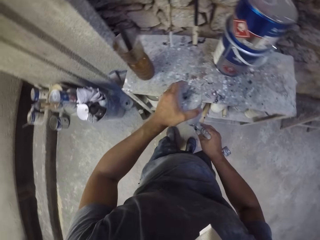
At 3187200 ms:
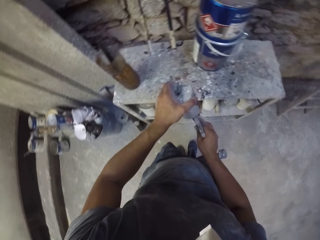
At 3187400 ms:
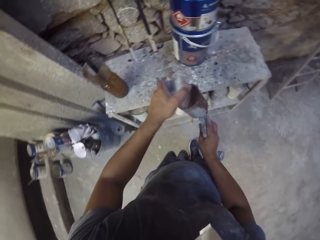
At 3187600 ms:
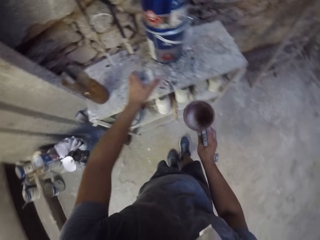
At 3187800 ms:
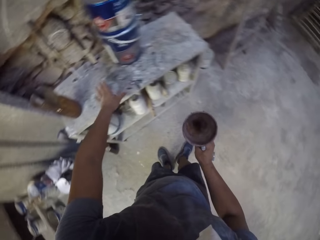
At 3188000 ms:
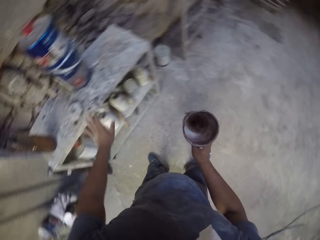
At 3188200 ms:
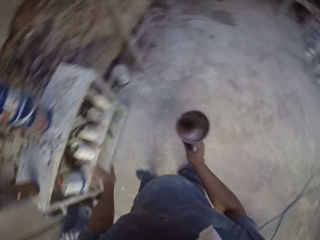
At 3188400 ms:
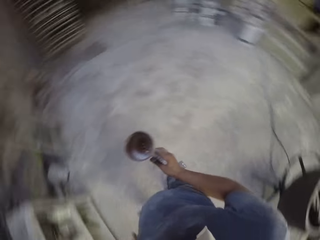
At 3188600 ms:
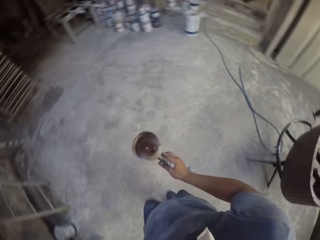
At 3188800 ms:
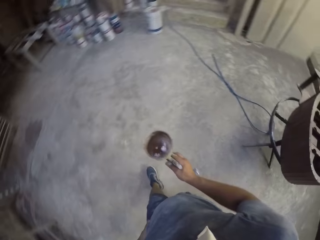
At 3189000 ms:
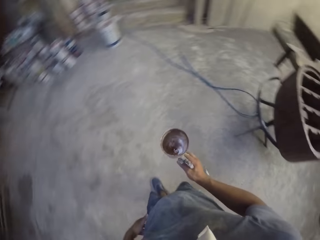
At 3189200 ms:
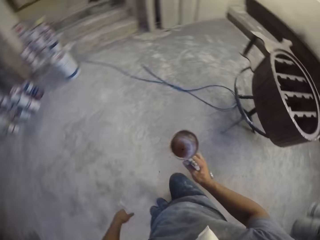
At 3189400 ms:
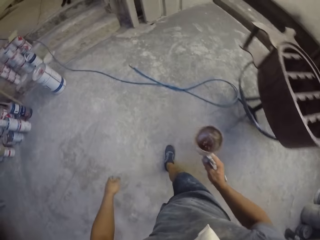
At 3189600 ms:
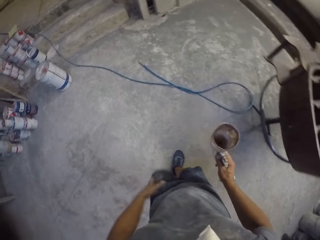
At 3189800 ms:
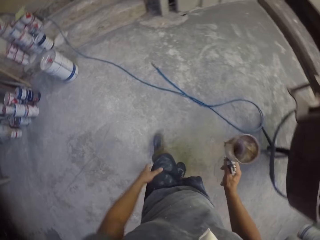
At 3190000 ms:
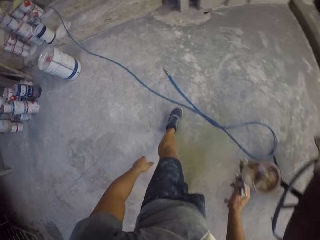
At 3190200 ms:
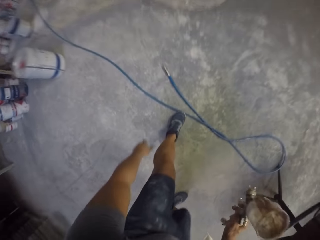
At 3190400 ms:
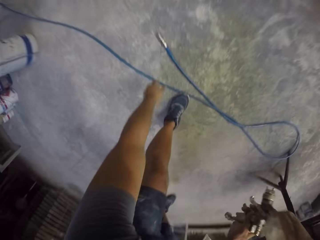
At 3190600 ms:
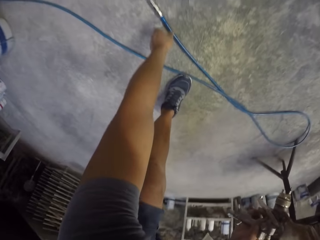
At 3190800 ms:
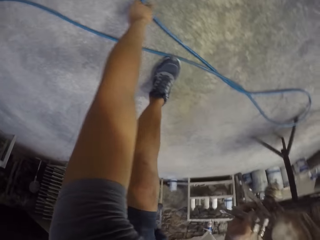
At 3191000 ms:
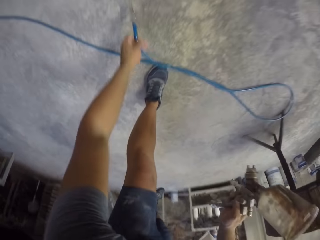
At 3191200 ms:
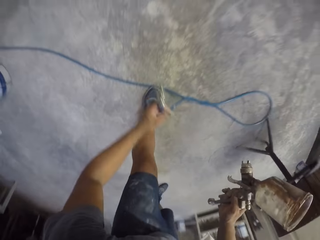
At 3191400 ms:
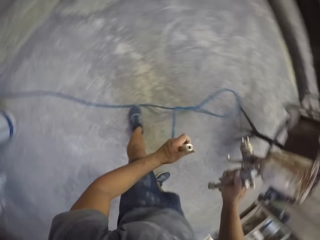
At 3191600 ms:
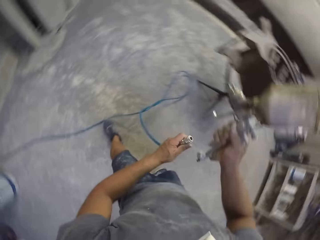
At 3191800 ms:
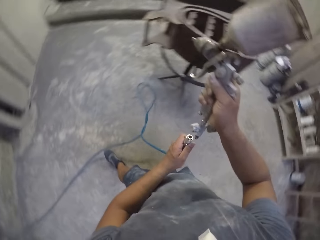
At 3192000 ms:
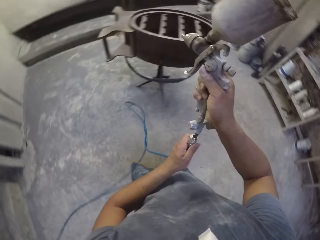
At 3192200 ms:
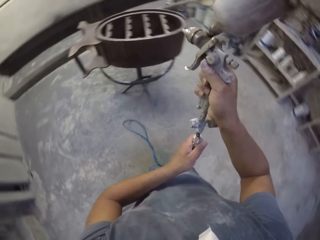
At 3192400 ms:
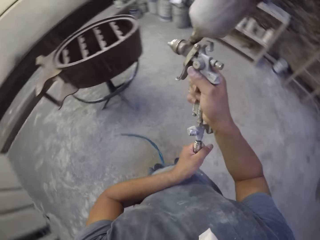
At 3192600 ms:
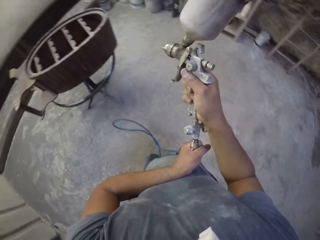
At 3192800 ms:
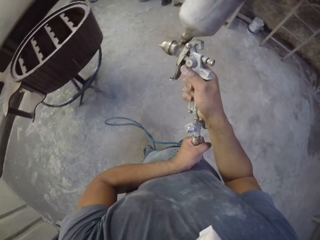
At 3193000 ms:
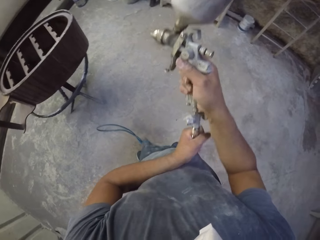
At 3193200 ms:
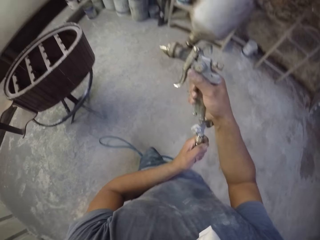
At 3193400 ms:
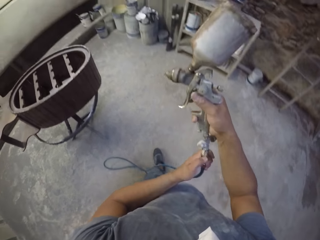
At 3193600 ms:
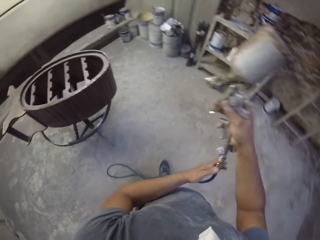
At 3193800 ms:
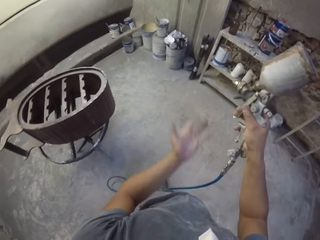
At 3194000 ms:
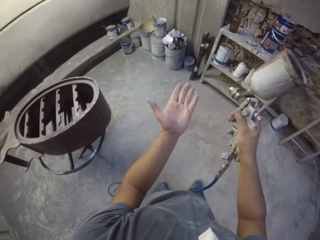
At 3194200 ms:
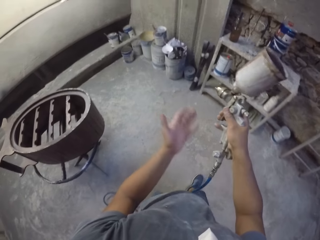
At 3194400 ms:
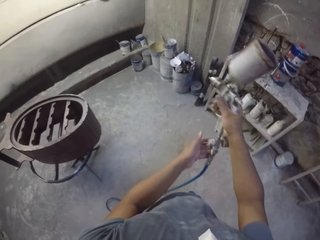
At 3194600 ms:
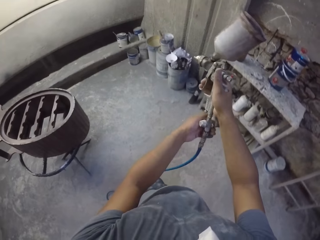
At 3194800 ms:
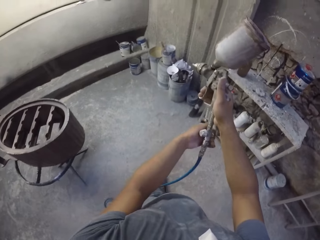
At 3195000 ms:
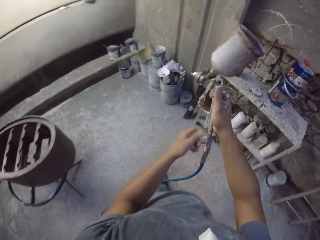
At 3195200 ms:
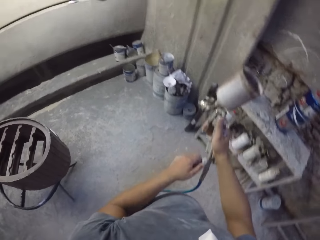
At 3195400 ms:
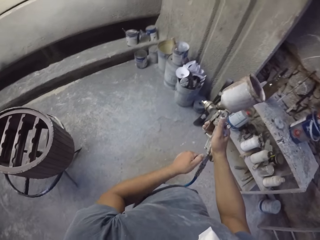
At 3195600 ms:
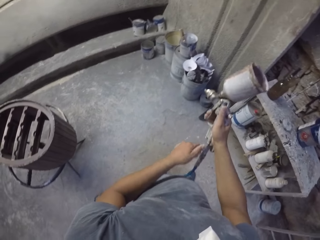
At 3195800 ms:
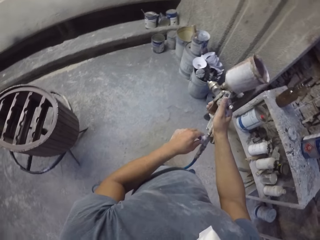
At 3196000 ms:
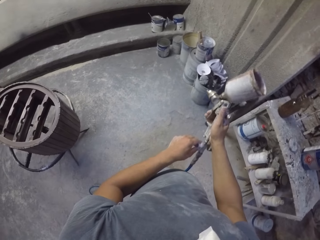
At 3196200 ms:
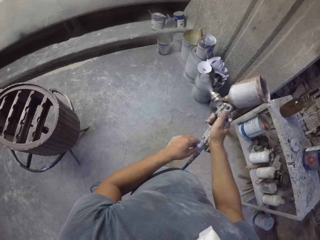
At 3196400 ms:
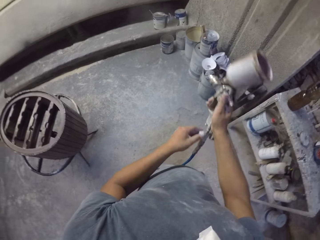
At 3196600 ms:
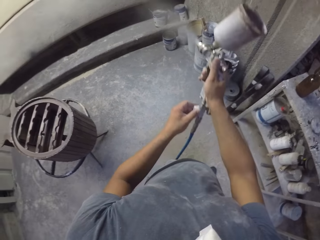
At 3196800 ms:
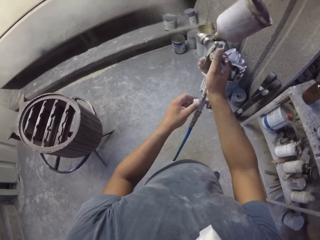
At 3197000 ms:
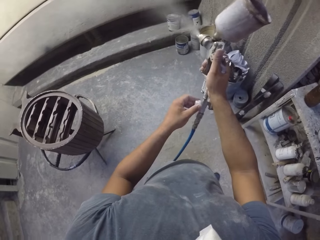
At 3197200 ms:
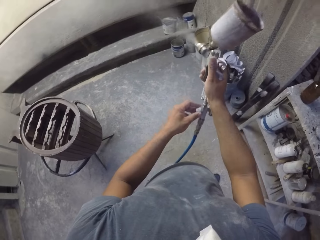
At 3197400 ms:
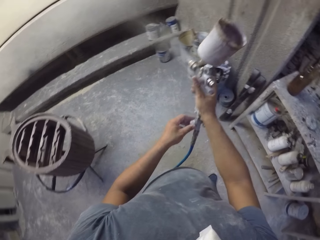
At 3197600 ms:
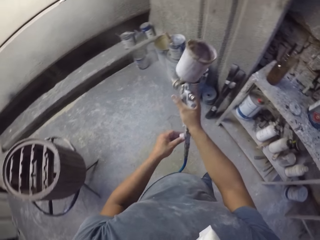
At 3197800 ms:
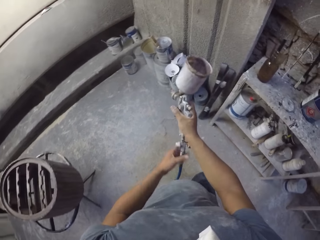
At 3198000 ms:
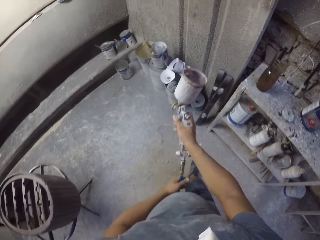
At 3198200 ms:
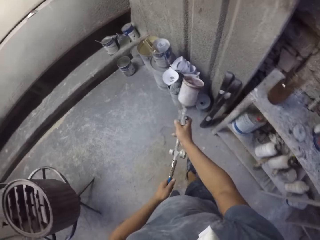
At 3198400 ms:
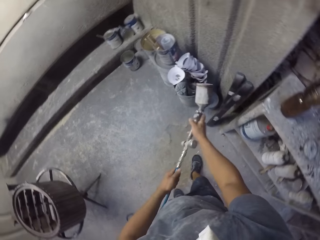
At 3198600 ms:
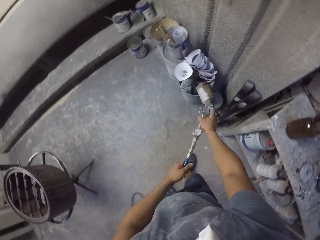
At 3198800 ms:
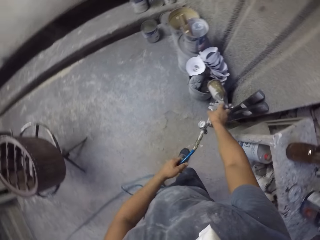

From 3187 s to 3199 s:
The camera wearer picks the paint gun. They hold a paint spray gun with both hands in the room. They open the spray gun and place the spray gun lid on the table. They walk around the room. They pick the paint gun cable on the floor with the left hand and fix the cable on the paint spray gun. They hold the cable and walk around. They spray paint in the room with the paint spray gun.

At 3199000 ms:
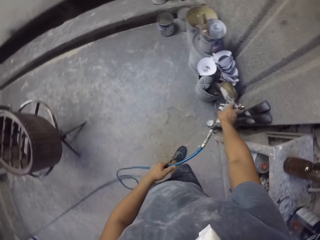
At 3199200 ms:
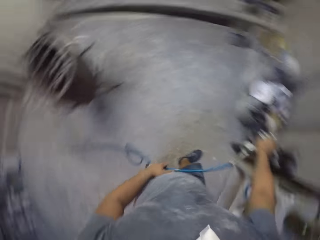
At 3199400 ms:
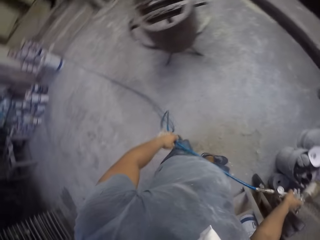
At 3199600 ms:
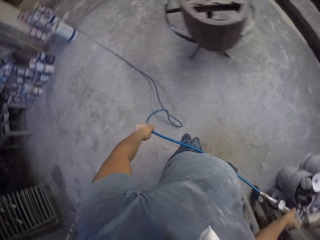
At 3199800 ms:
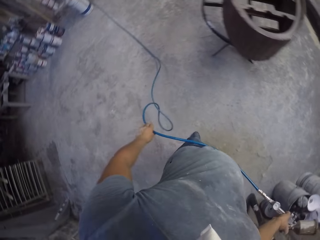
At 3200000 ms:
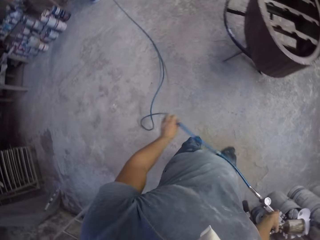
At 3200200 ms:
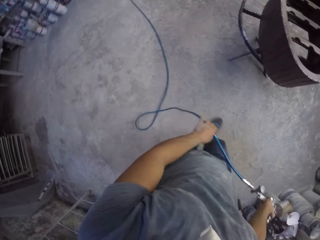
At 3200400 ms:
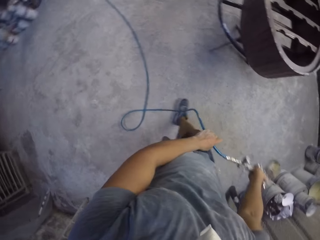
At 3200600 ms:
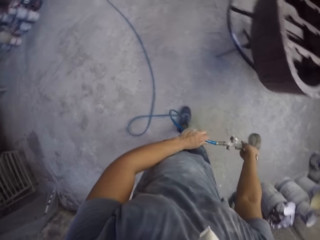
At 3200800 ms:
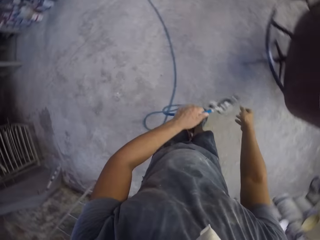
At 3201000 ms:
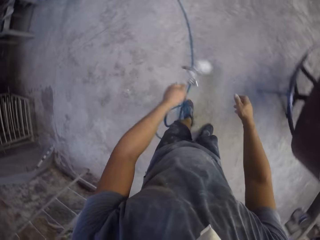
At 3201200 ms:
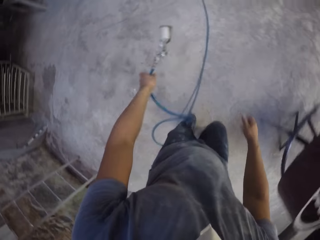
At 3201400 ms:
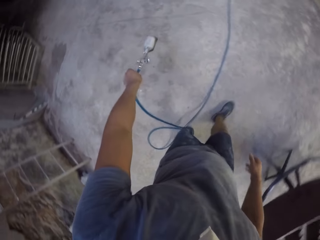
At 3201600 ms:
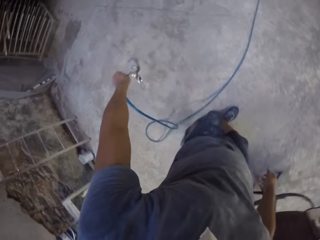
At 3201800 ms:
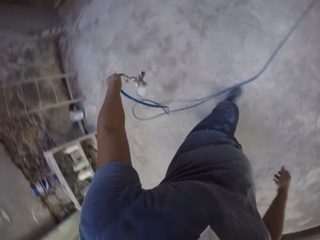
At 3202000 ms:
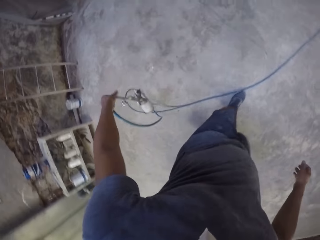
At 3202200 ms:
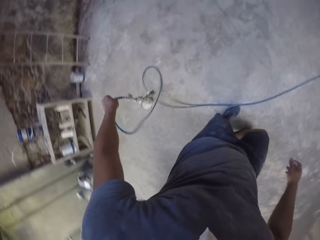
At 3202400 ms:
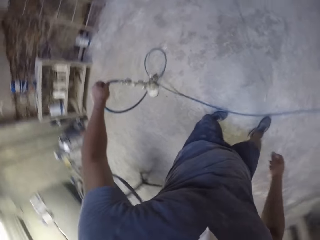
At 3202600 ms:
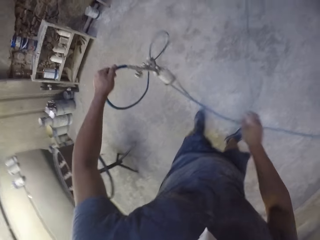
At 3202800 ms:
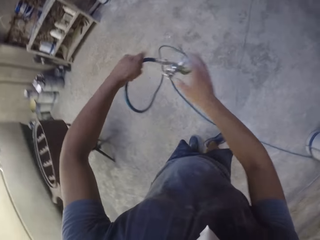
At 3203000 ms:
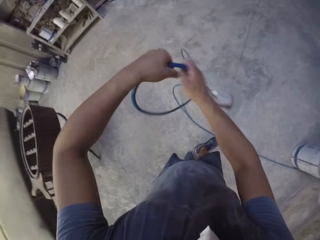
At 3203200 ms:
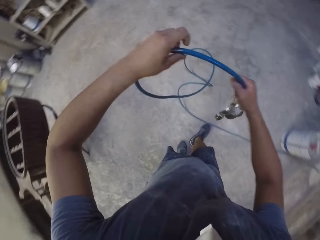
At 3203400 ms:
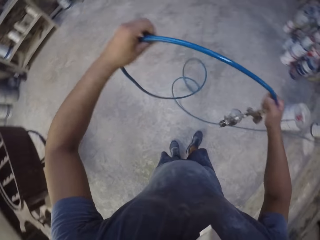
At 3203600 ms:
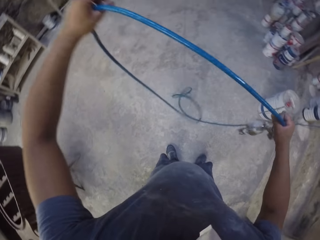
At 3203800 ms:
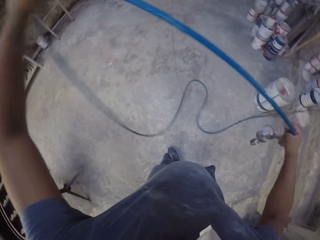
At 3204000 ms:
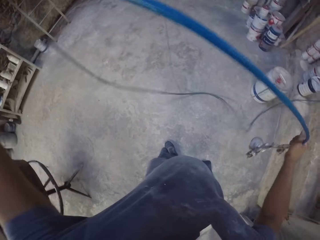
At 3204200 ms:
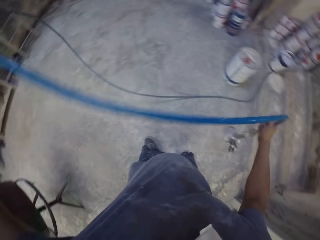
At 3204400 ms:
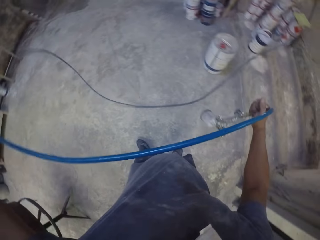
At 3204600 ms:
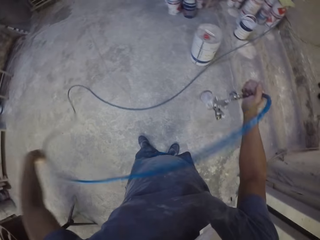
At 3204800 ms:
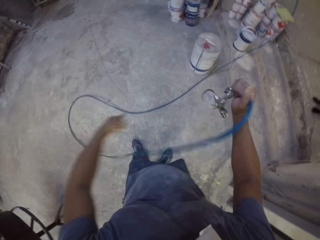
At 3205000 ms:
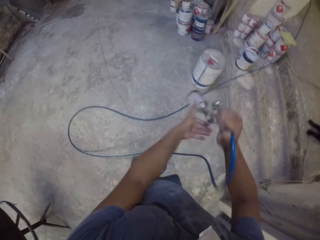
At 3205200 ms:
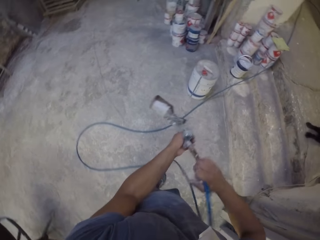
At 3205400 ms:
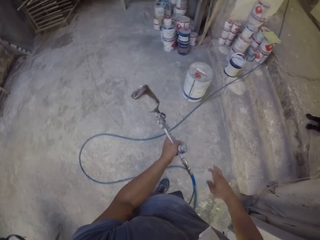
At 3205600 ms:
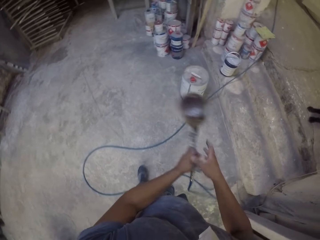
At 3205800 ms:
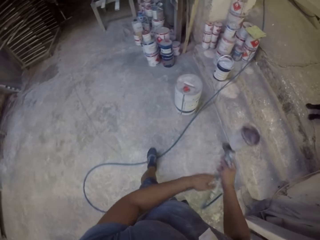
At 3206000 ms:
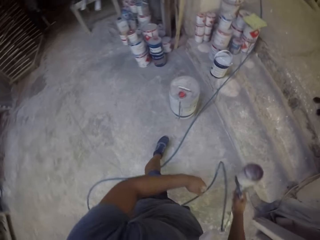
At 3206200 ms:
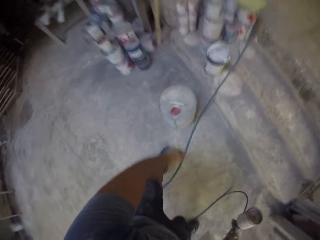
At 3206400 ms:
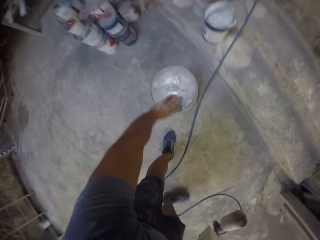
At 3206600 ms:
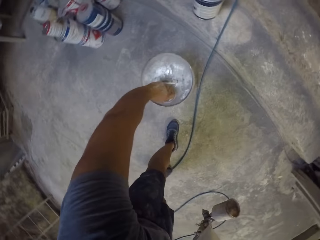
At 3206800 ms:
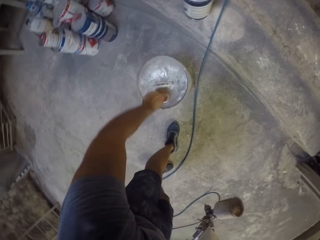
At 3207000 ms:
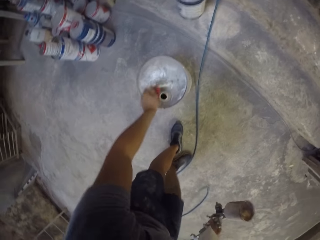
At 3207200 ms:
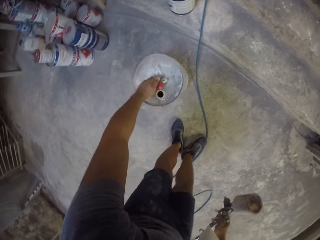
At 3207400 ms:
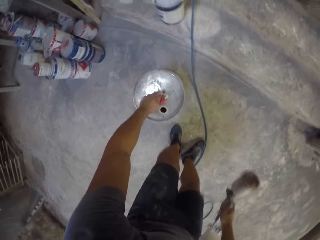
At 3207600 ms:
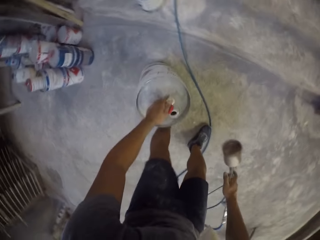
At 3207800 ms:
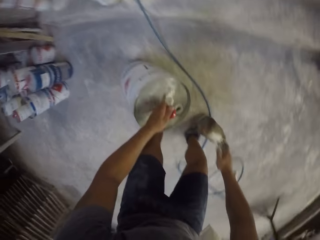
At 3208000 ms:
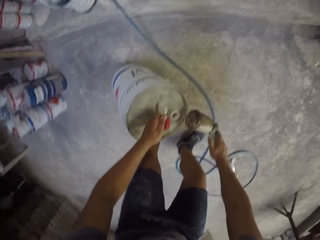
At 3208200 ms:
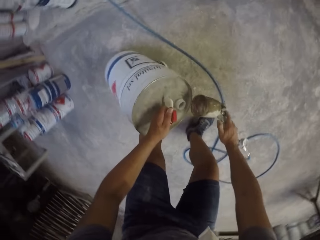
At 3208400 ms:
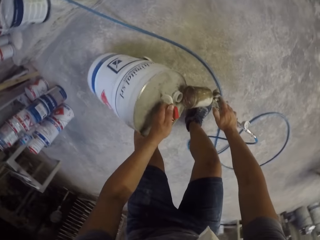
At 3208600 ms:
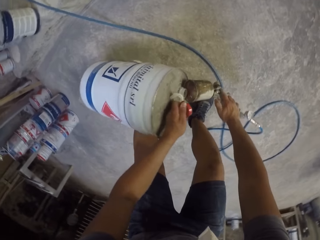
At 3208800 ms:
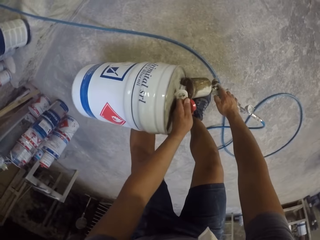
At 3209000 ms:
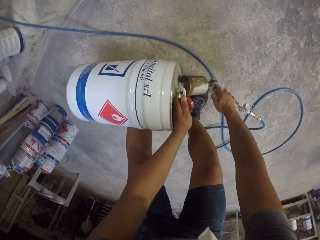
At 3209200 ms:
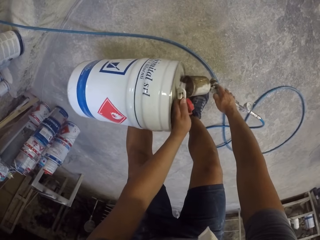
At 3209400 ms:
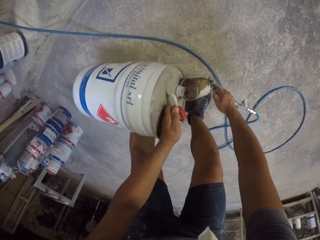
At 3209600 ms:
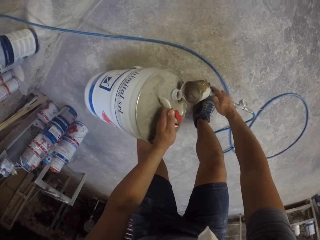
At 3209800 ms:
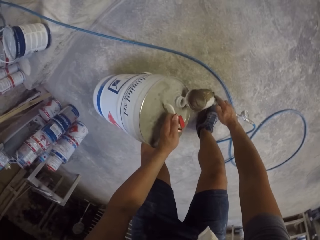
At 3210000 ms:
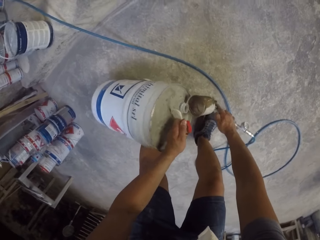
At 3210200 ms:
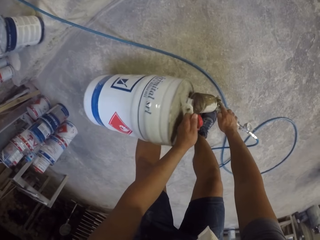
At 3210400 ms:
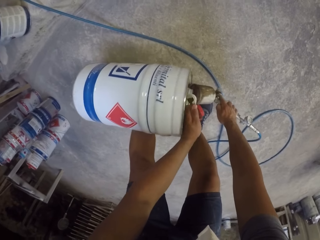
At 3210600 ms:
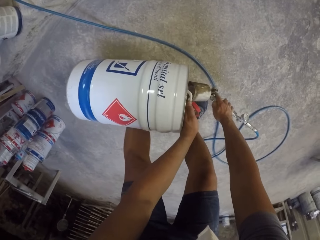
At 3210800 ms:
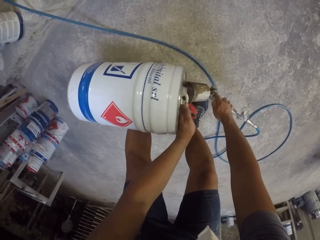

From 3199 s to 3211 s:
The camera wearer pours paint from a spray gun. They walk around. They hold the spray gun cable with the left hand. They hold the spray gun cable with both hands in the room. They open a metallic jerrycan on the floor and hold the metallic jerrycan with the left hand. They pour paint on the paint gun. They put a chemical in the paint spray gun.
